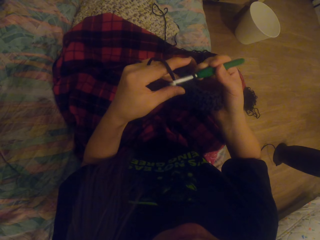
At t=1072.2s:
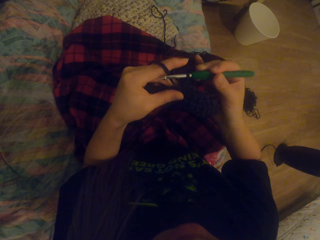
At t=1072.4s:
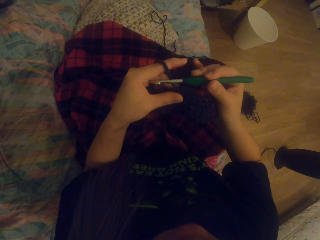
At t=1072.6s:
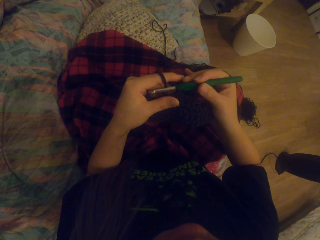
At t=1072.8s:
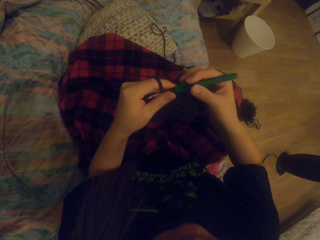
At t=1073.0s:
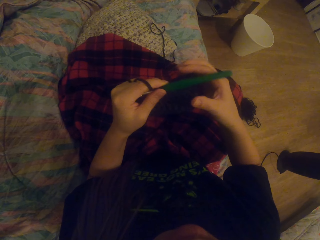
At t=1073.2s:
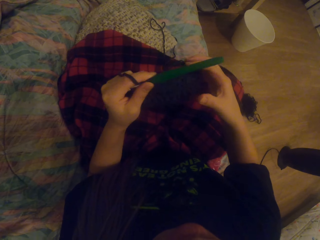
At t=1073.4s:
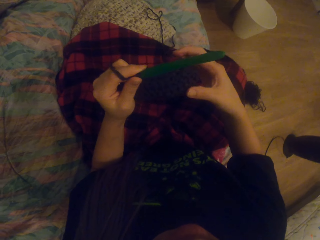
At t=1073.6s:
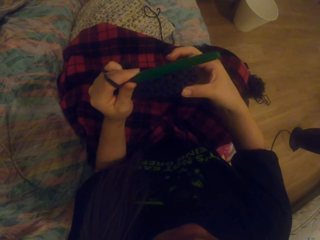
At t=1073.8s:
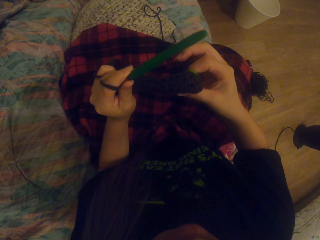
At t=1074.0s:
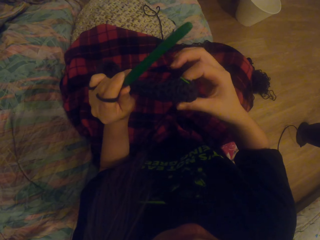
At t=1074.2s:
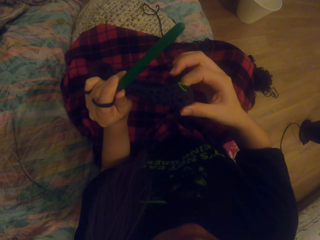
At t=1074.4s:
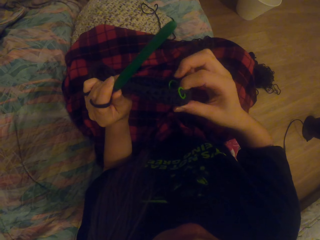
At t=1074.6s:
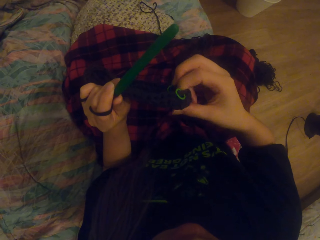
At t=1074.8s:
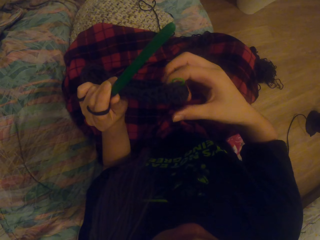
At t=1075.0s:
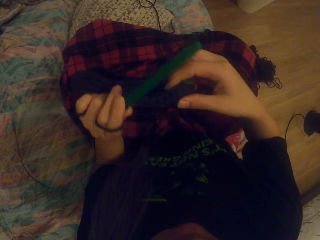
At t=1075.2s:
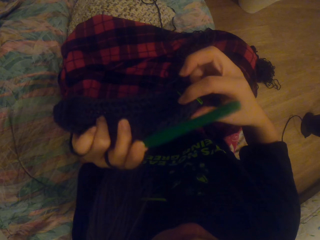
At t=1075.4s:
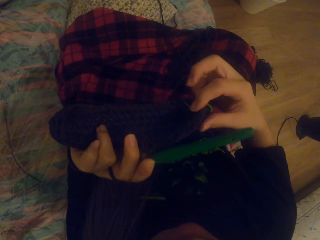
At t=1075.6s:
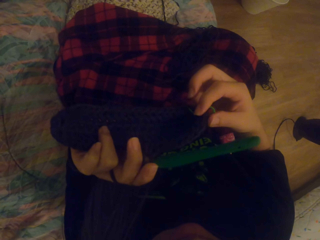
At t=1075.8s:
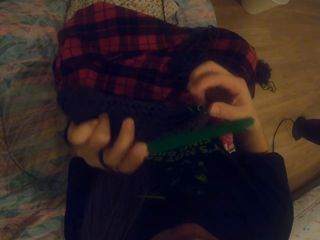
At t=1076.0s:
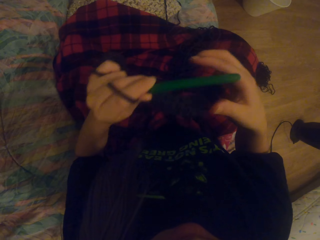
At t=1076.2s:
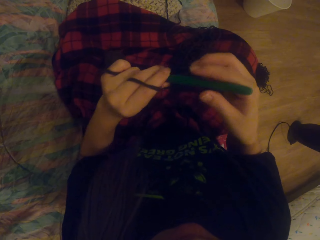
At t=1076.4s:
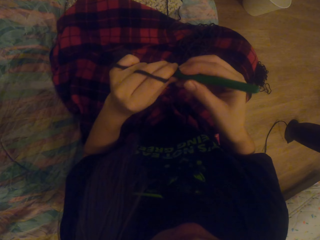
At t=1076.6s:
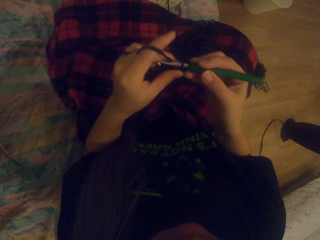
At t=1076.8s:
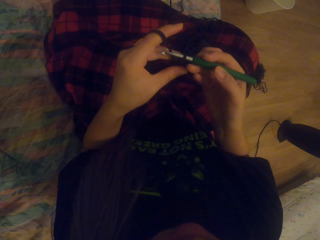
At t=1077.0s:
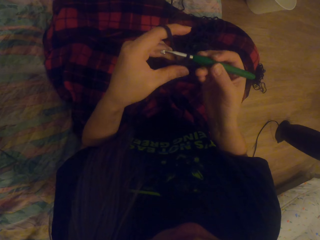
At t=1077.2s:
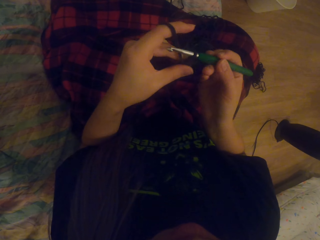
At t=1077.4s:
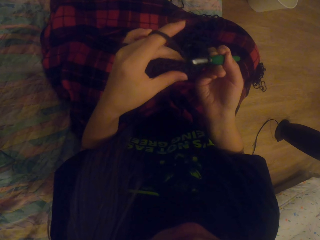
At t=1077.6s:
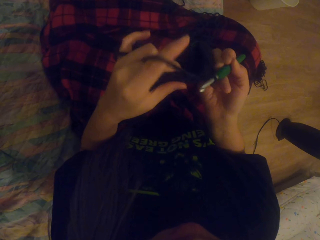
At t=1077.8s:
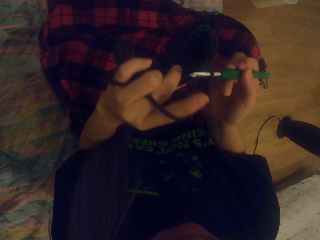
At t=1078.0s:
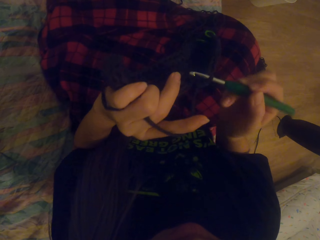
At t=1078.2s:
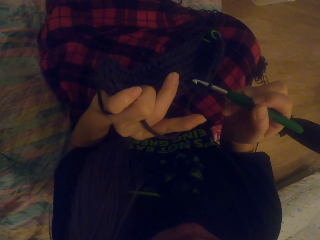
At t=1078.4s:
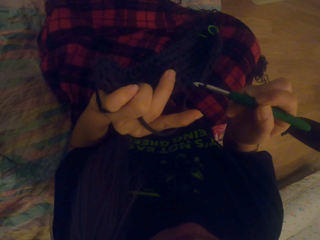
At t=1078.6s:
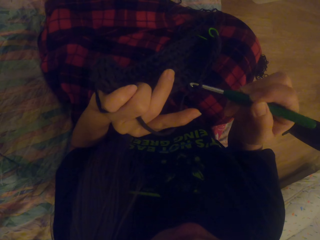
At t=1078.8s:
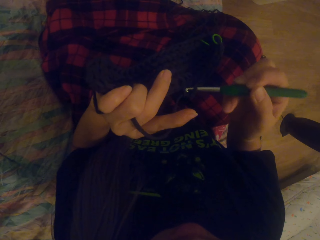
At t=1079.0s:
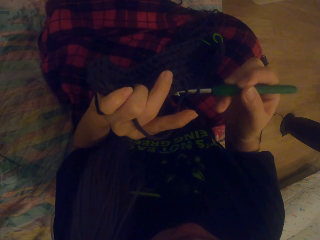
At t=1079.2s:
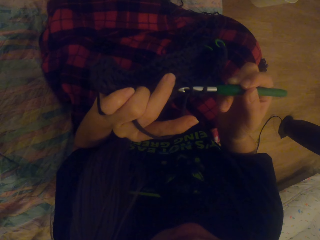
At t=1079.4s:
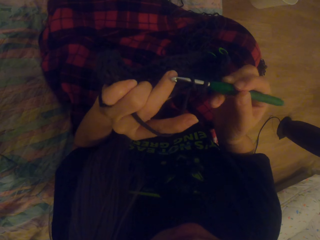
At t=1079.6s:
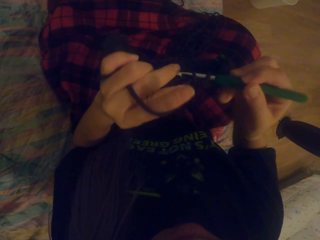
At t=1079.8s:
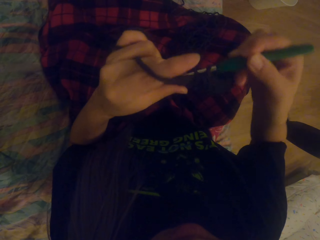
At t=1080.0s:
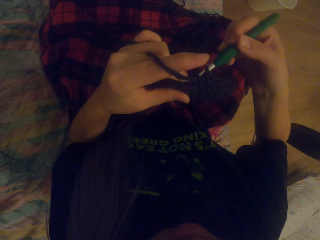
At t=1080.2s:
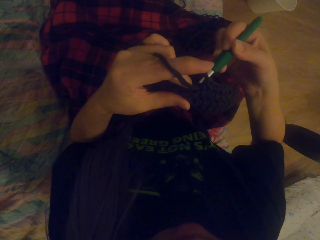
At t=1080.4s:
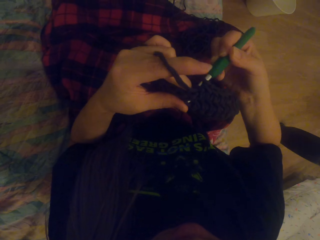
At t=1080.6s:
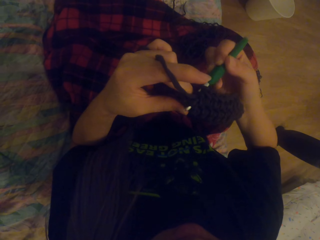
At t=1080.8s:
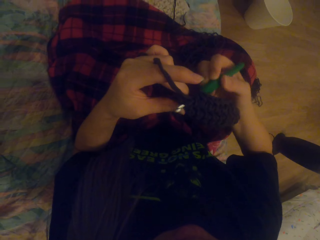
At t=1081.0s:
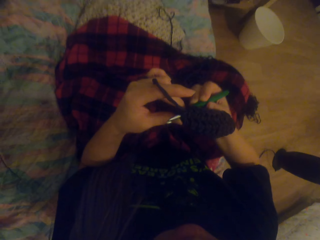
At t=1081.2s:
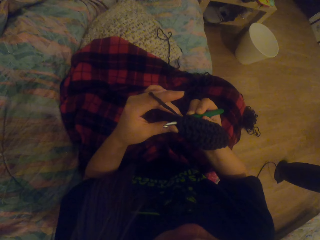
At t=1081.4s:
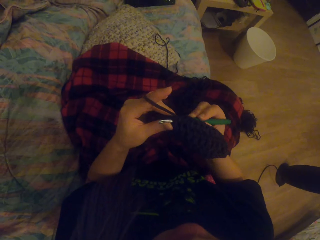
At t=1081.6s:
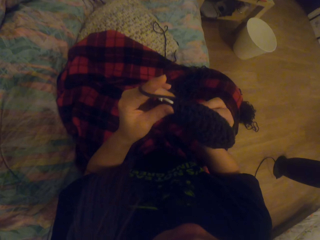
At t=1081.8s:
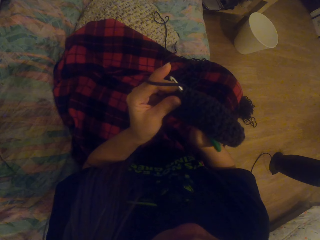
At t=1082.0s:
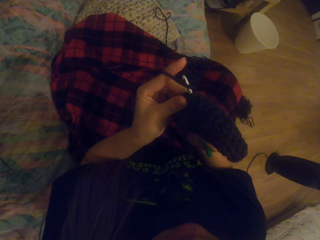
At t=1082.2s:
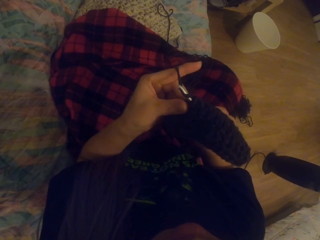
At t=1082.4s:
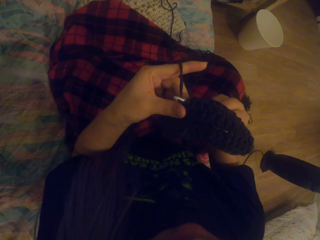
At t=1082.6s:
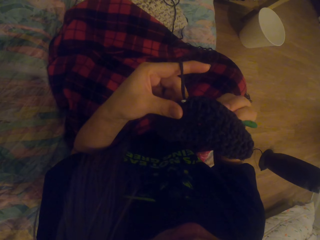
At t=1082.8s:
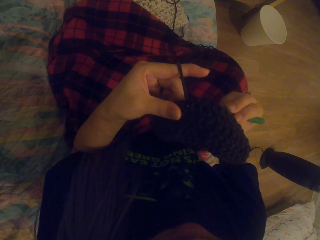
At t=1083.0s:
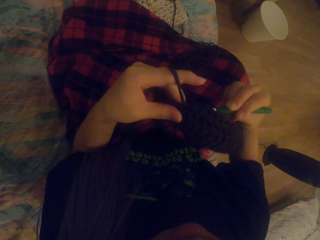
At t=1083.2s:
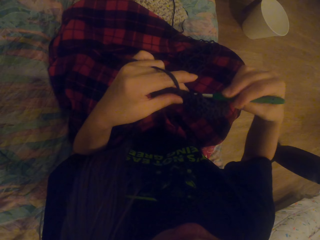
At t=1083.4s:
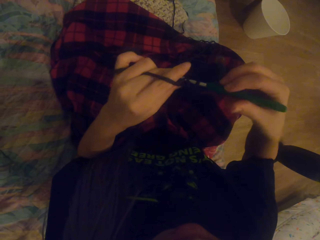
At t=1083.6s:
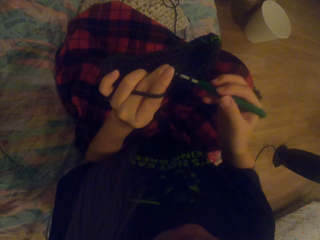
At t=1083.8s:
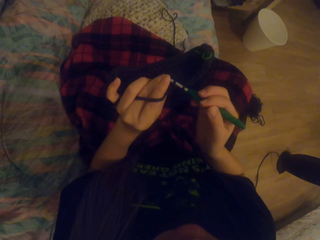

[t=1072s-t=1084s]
The camera wearer looks at the crochet. They crochet using a yarn and a crochet hook.

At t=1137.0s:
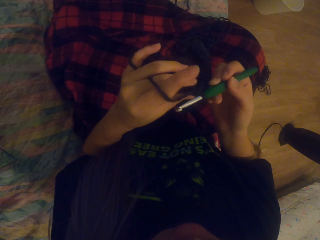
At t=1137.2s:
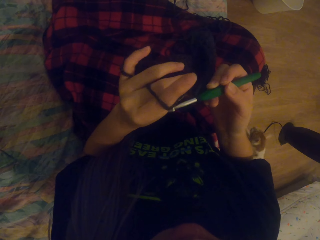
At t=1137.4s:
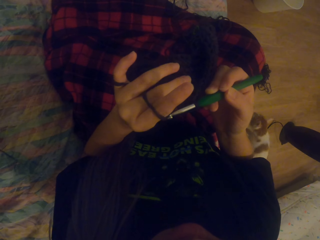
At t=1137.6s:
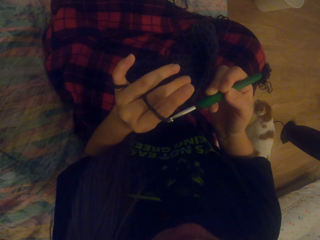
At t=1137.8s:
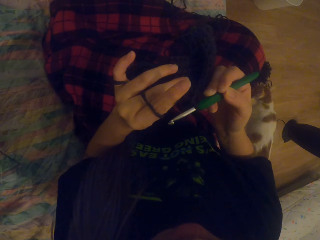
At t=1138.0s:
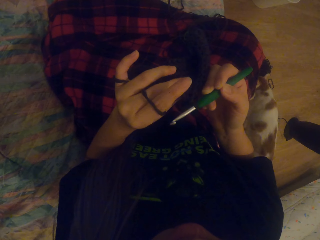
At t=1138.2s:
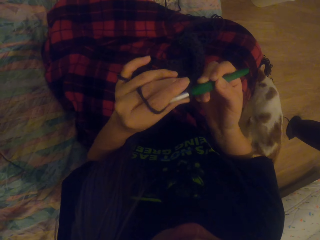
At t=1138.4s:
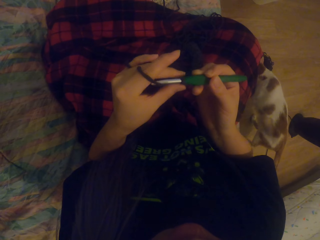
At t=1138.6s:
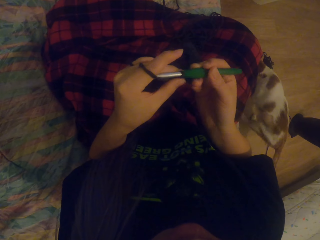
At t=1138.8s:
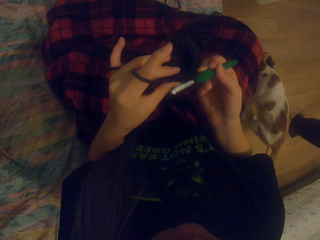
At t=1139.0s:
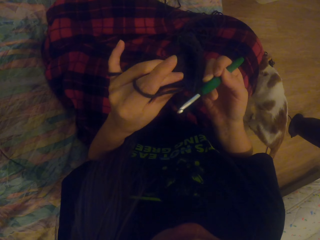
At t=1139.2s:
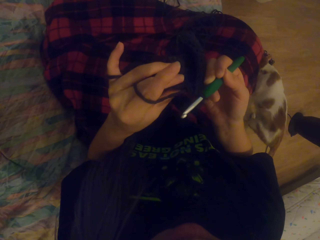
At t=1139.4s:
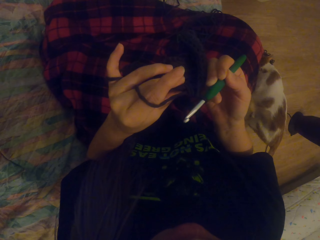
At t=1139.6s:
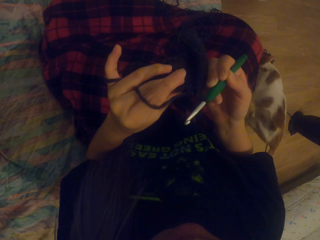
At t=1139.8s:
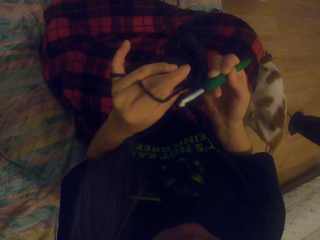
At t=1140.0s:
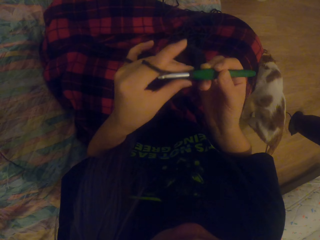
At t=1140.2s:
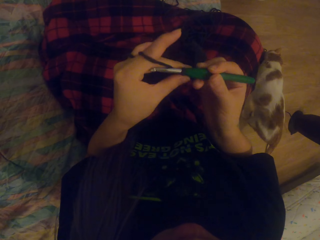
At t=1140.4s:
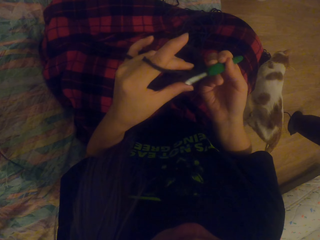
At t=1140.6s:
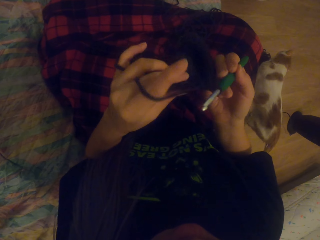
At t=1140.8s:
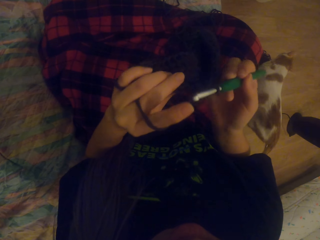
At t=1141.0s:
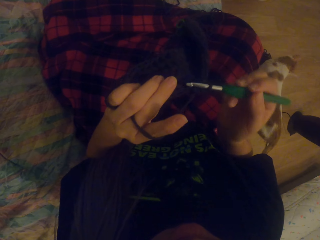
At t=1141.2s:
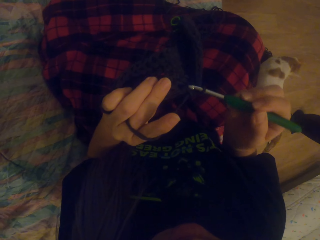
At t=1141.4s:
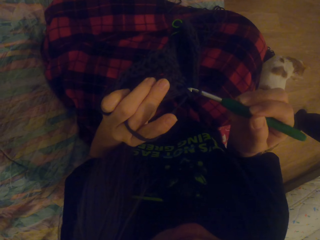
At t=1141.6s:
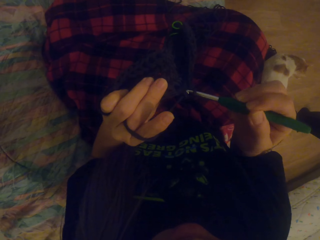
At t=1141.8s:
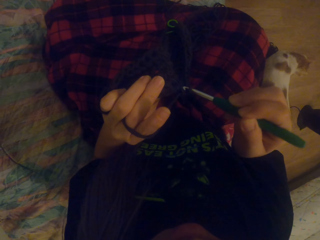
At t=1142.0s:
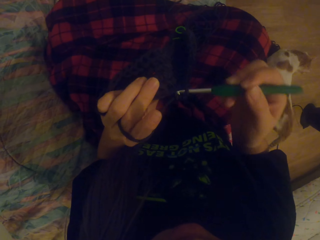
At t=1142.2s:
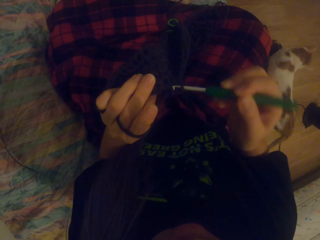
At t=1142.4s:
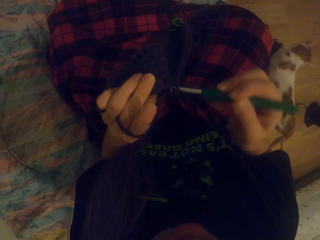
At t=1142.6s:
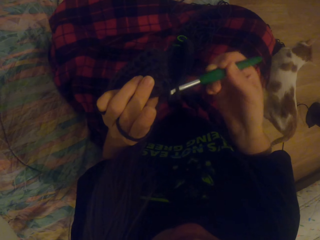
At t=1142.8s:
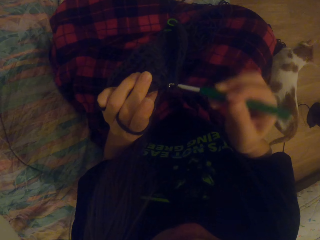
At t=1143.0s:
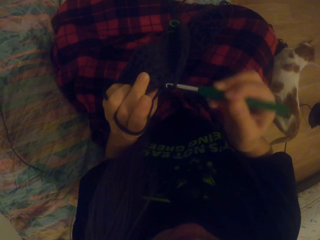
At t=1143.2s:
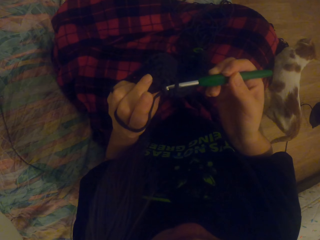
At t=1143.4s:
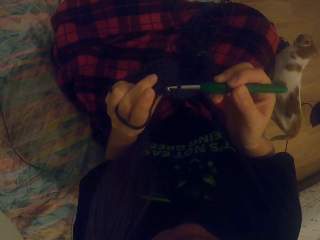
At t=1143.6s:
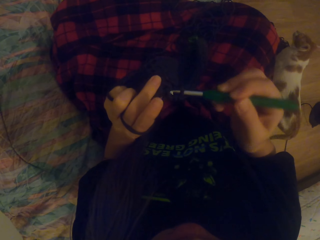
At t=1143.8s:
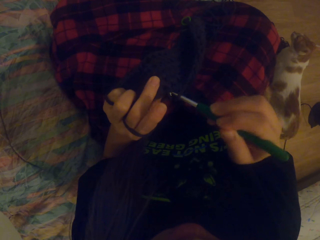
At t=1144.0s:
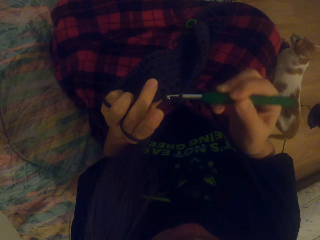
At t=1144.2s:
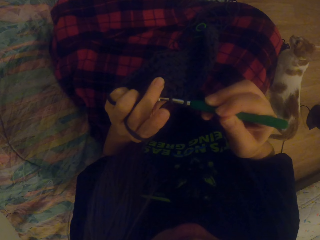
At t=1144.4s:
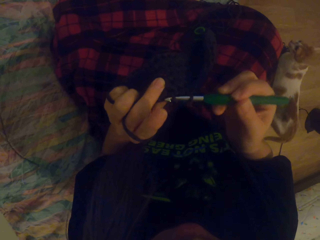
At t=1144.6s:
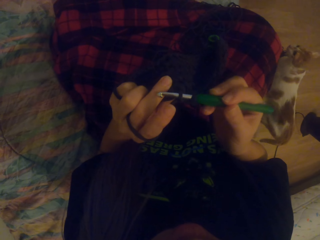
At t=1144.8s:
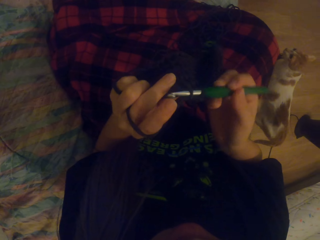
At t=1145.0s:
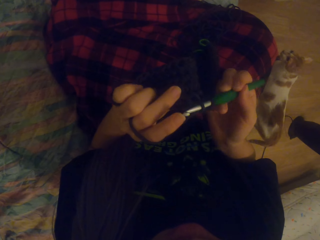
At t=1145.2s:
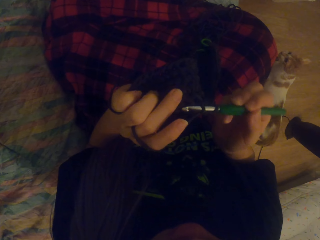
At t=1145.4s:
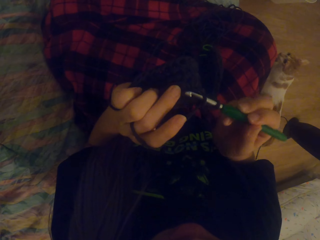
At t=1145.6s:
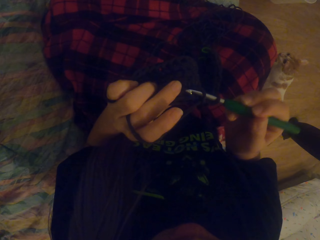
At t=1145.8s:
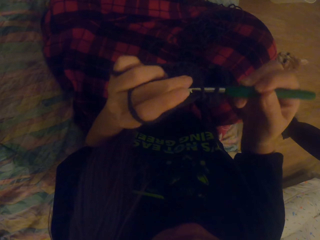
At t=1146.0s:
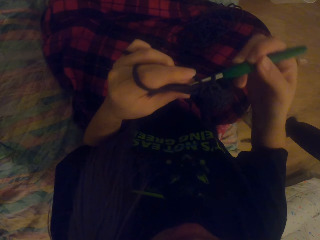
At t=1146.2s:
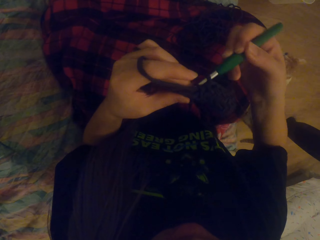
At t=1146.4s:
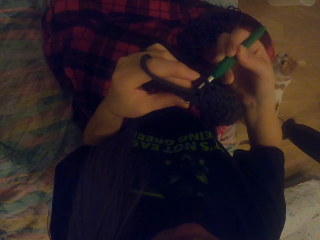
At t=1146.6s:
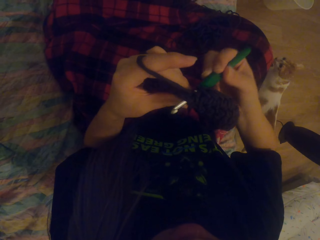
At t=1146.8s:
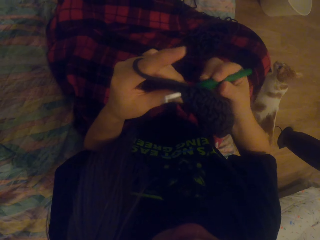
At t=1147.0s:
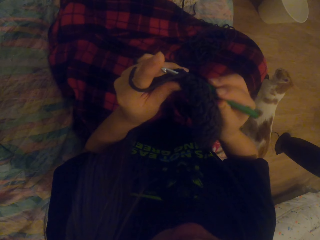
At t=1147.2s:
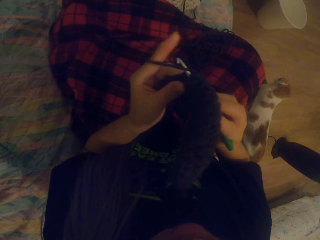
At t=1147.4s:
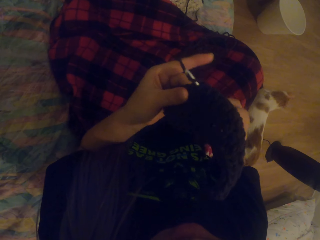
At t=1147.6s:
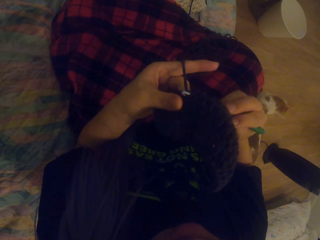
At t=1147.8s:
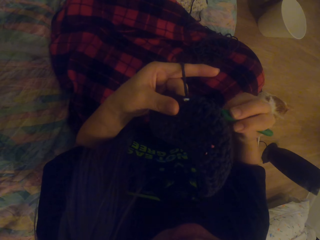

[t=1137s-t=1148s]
The camera wearer looks at the crochet. They crochet using a yarn and a crochet hook.
